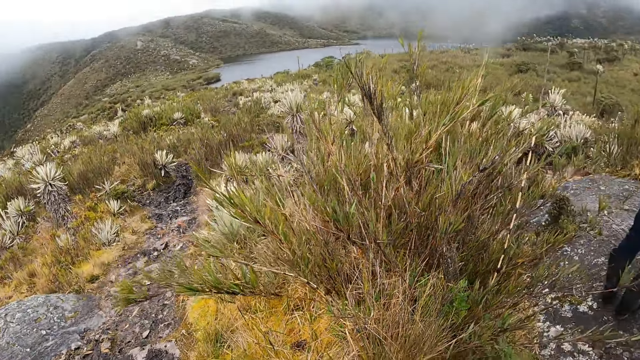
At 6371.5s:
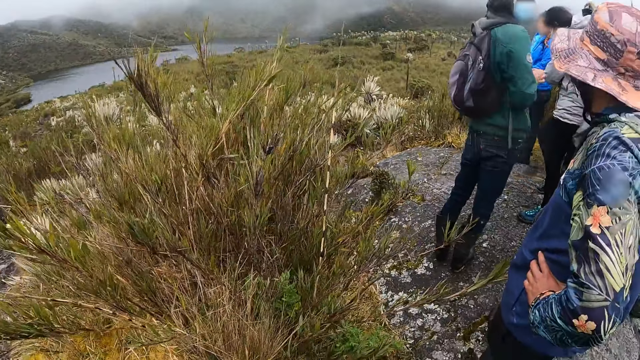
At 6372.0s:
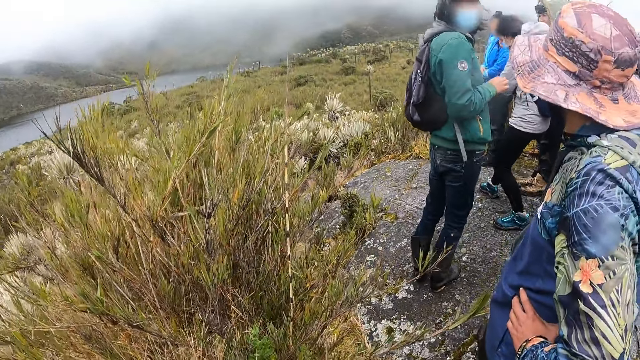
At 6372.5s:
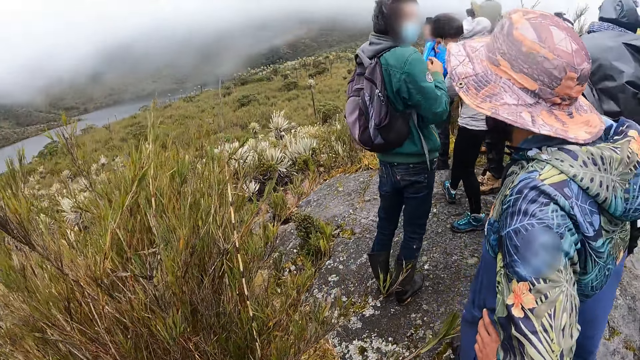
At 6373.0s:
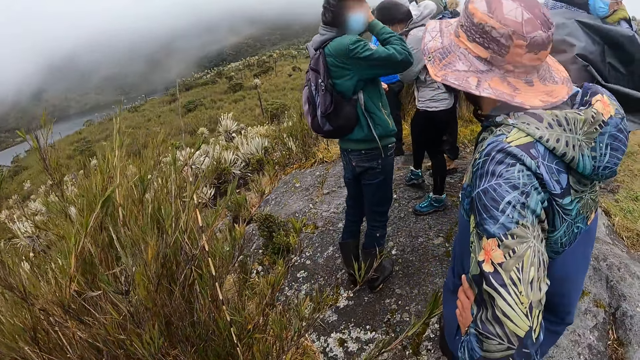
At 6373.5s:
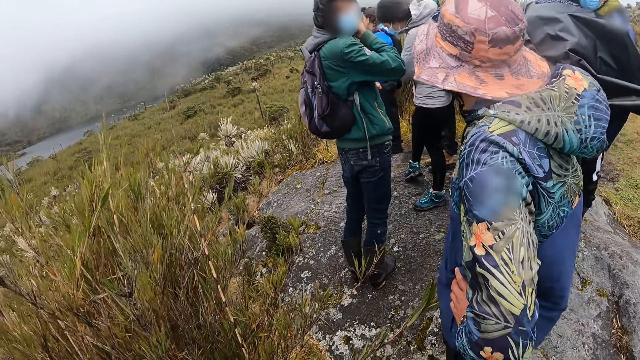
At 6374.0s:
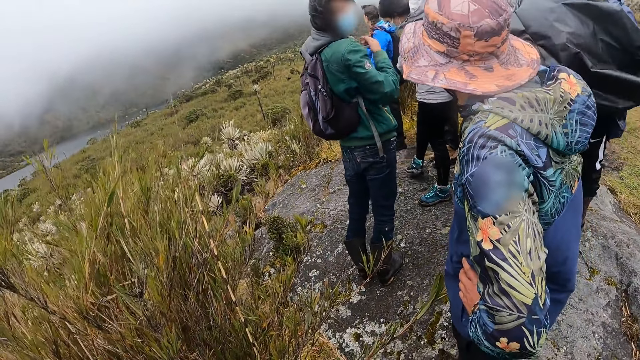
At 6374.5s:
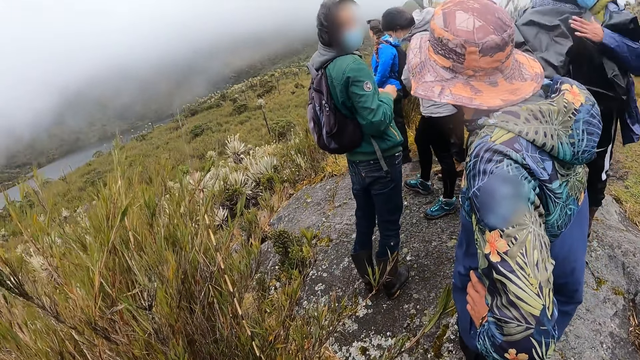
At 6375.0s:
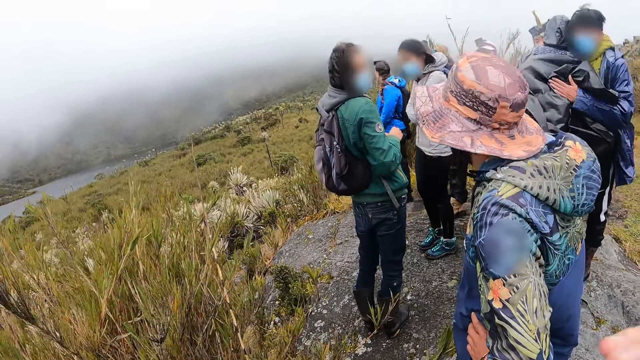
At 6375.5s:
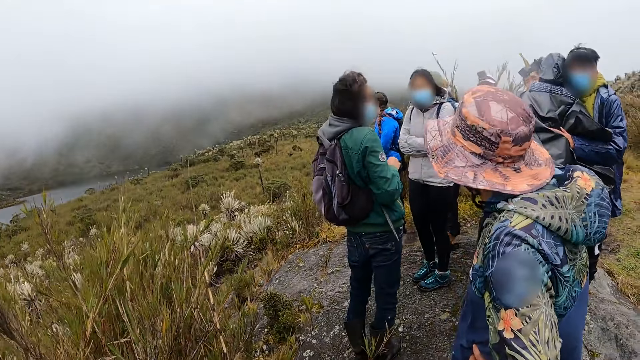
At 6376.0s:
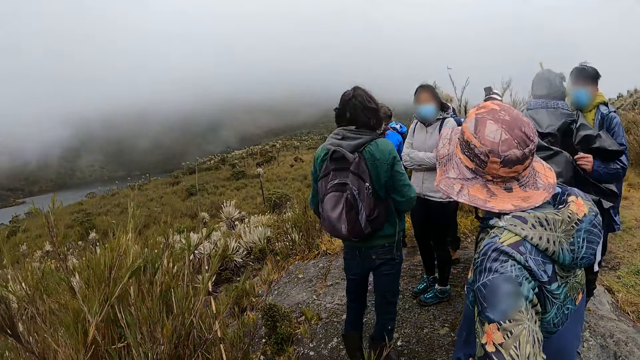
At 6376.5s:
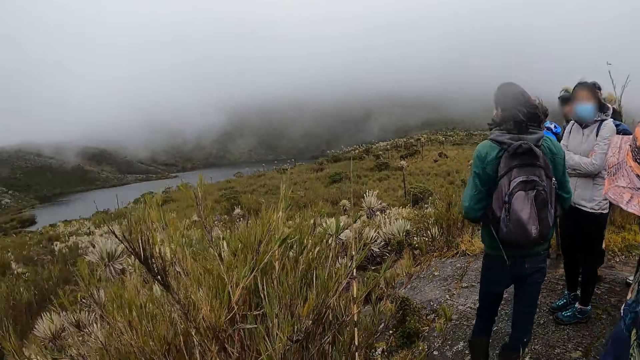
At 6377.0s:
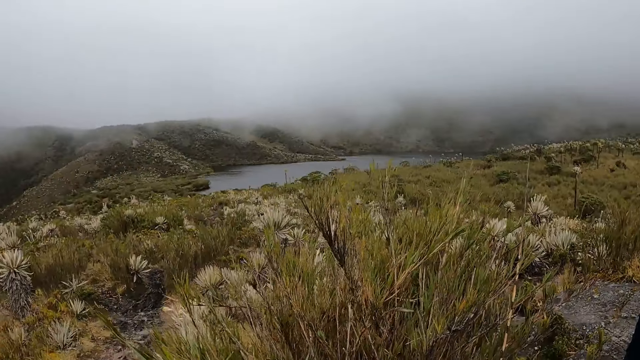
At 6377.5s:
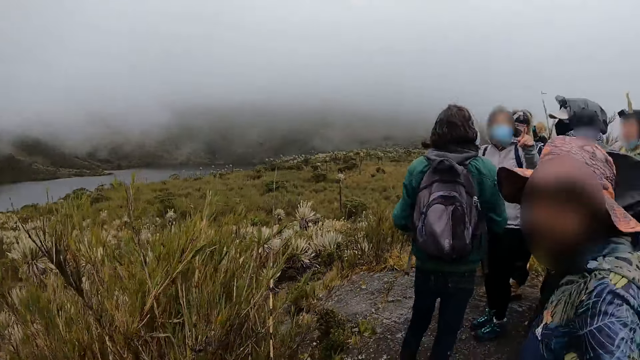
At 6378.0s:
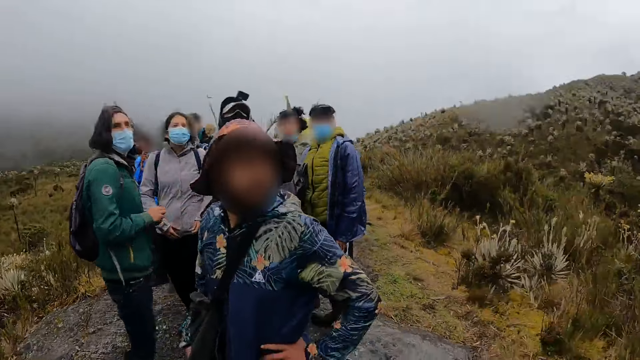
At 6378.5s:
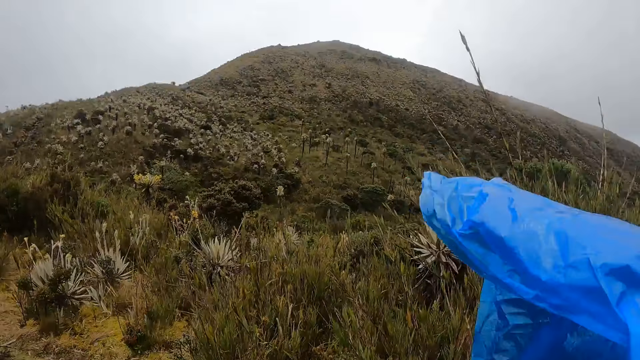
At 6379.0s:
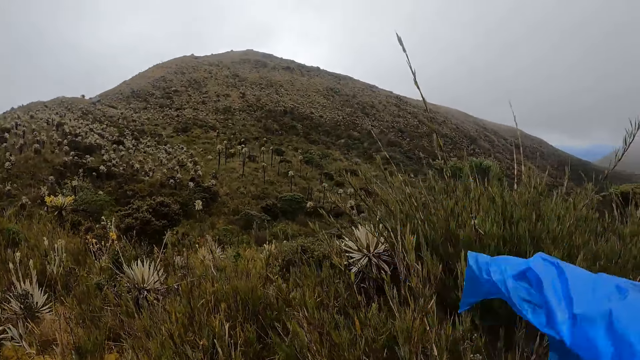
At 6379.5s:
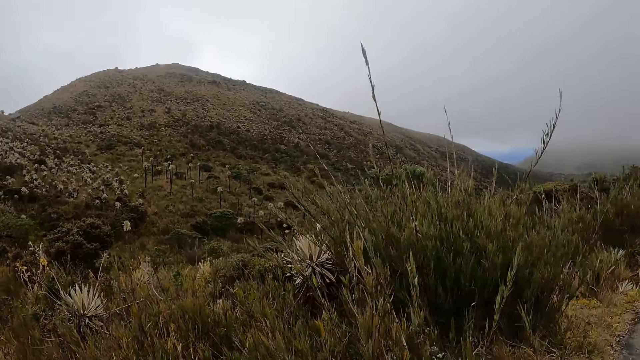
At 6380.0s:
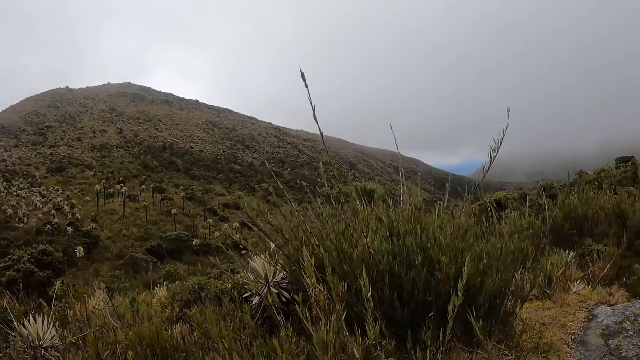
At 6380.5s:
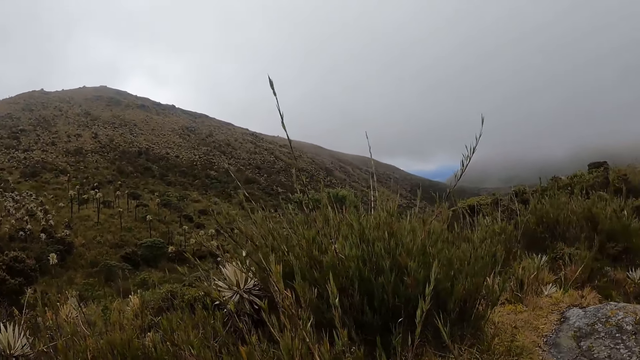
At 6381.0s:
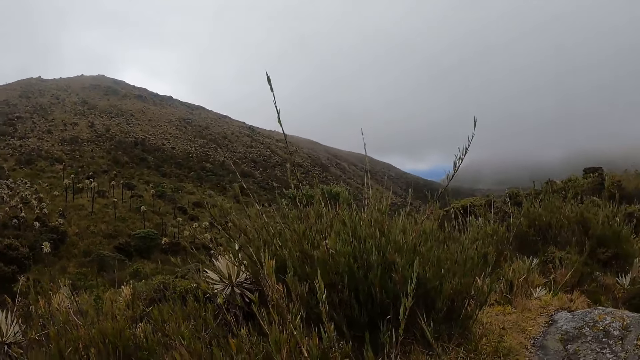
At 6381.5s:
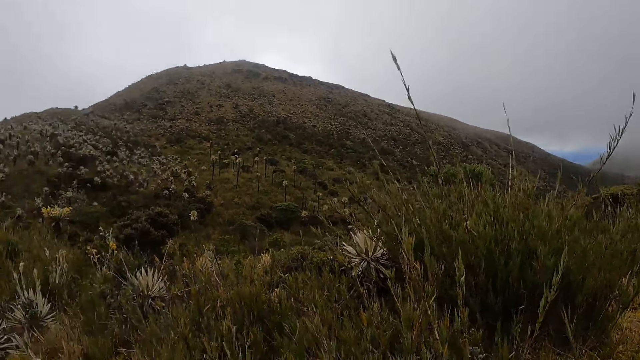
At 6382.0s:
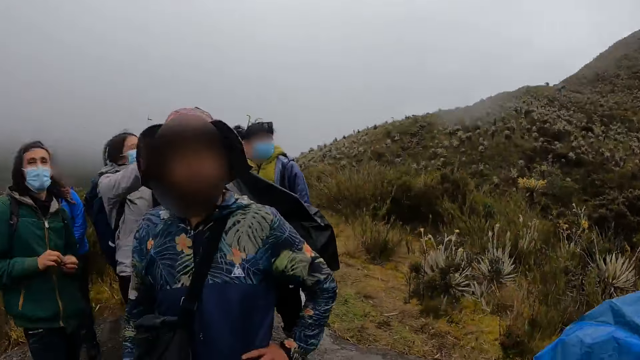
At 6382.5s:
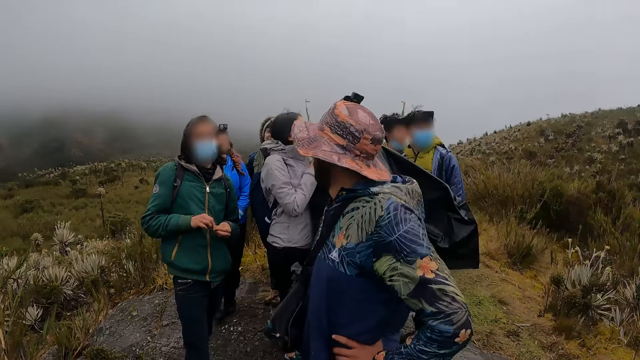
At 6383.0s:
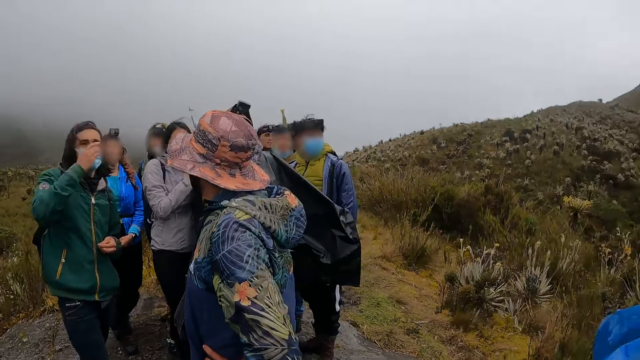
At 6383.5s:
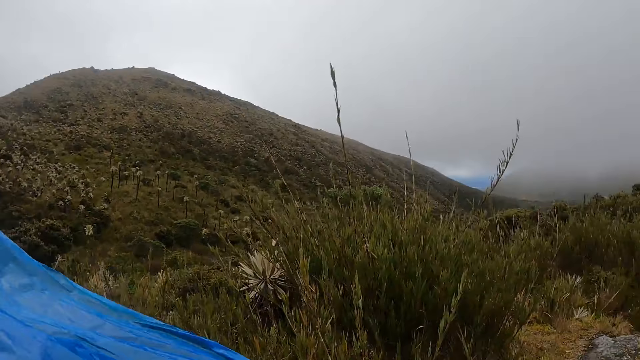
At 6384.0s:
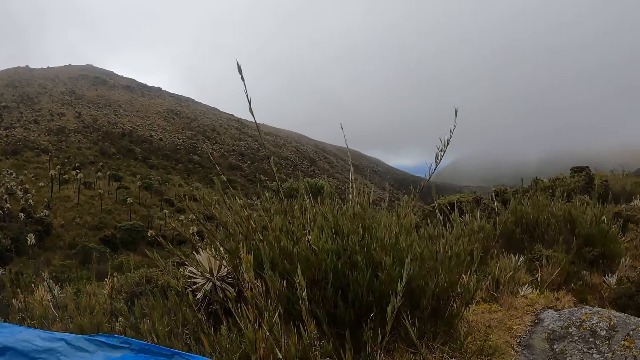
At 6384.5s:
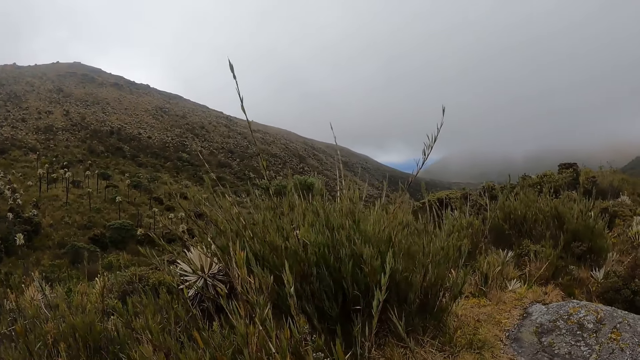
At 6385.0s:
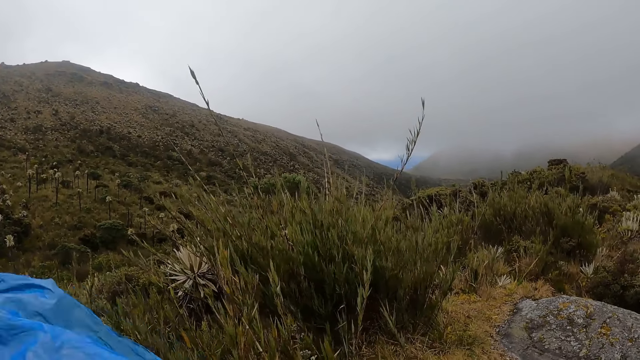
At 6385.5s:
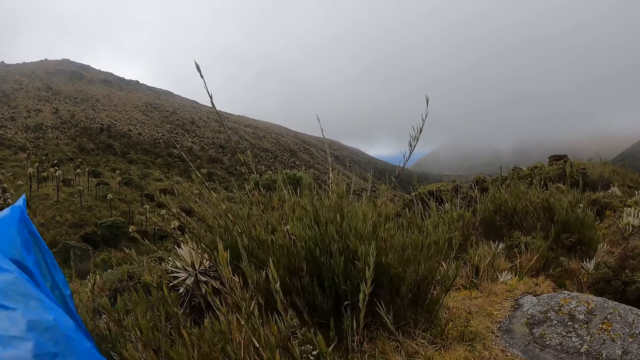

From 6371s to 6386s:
A person moves the hair. Another person hugs the first person and moves the hand on a third person's back. The camera wearer points at the mountain. Another person stares at the first person. The first person lifts the hand.

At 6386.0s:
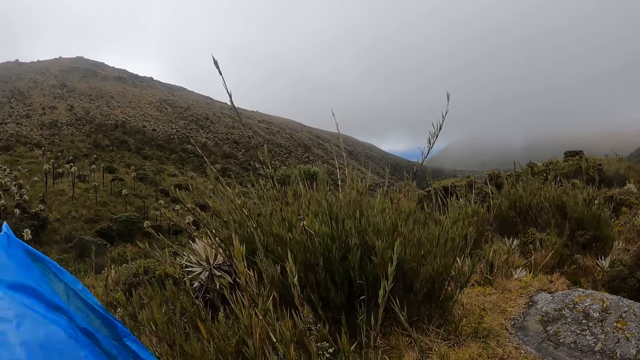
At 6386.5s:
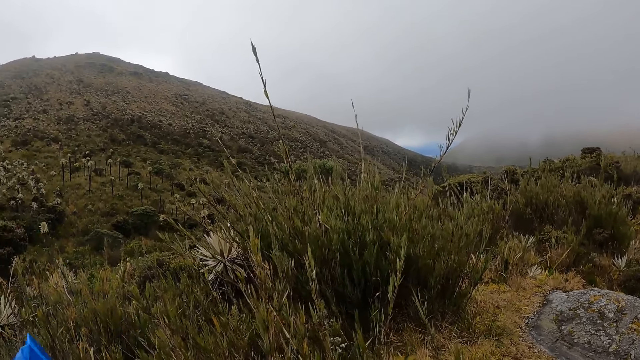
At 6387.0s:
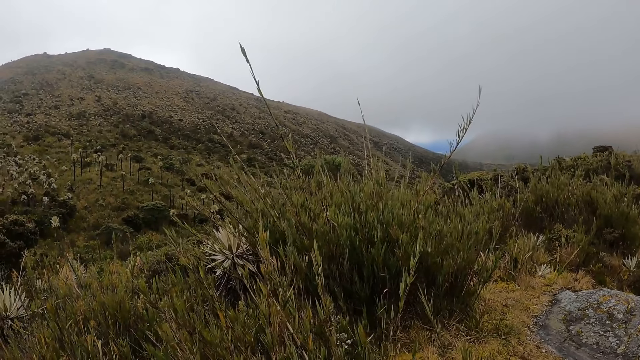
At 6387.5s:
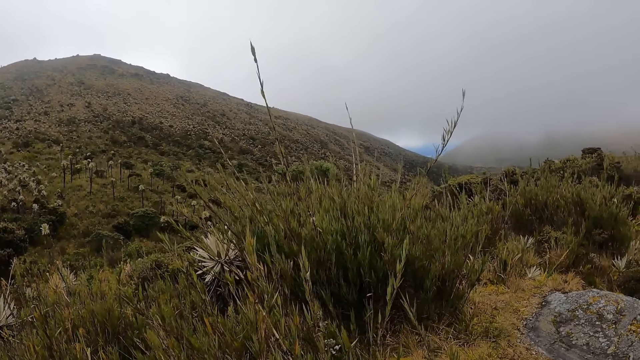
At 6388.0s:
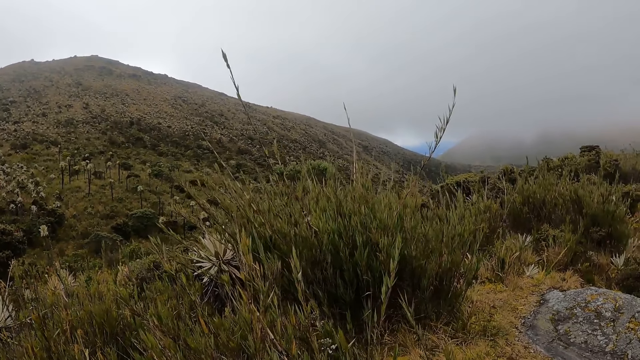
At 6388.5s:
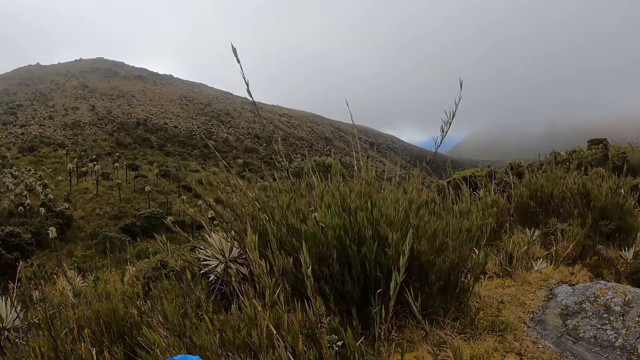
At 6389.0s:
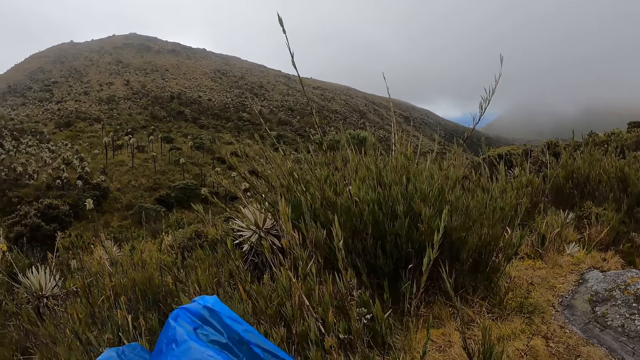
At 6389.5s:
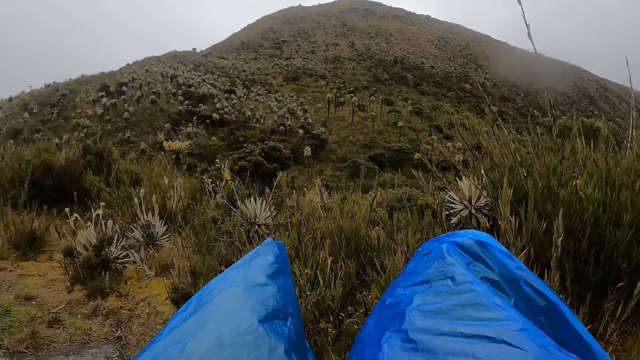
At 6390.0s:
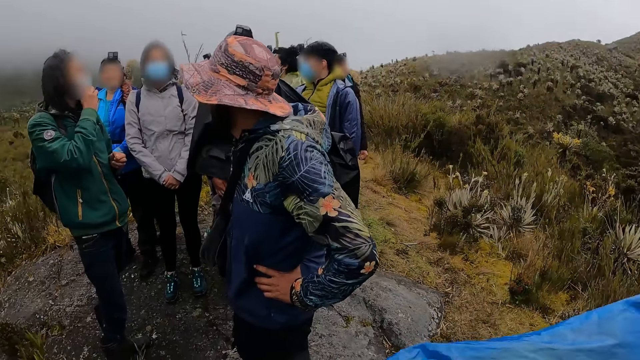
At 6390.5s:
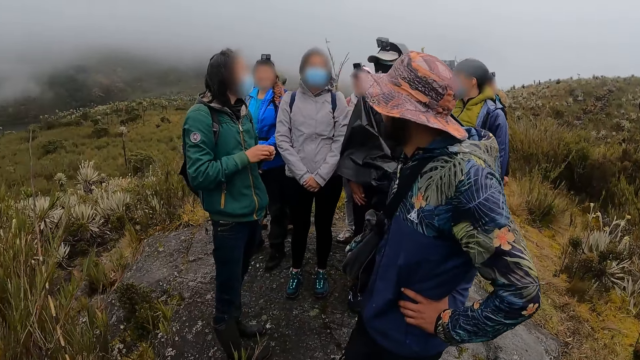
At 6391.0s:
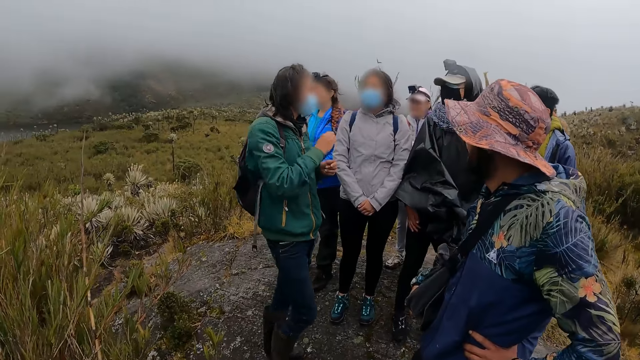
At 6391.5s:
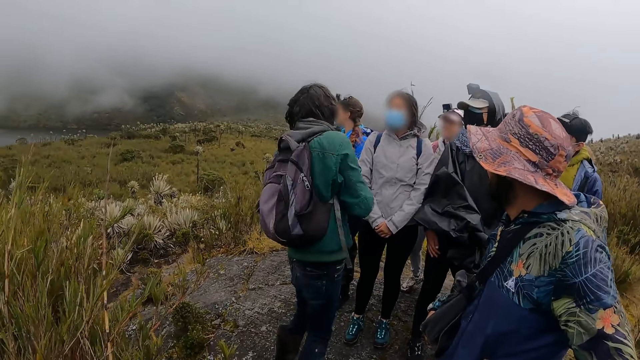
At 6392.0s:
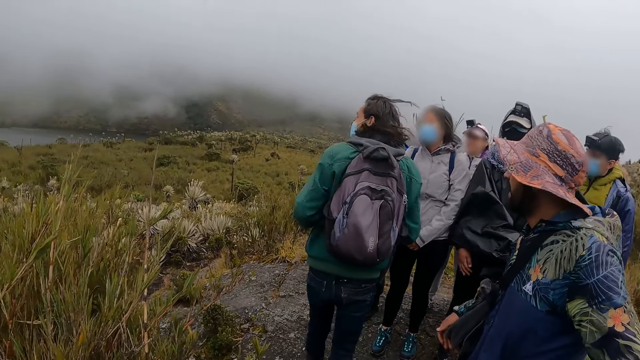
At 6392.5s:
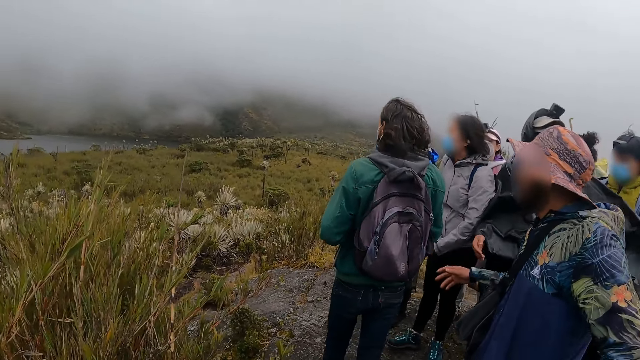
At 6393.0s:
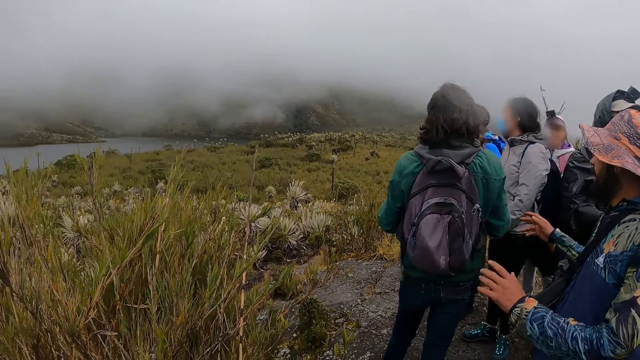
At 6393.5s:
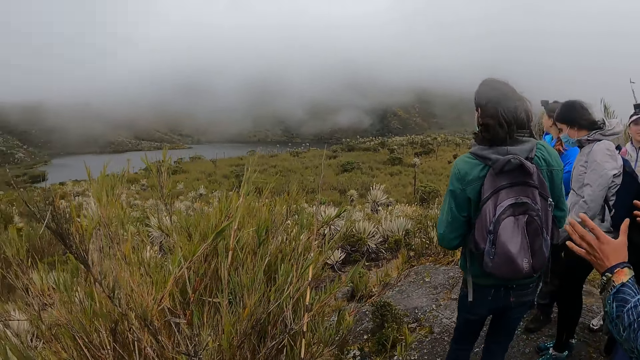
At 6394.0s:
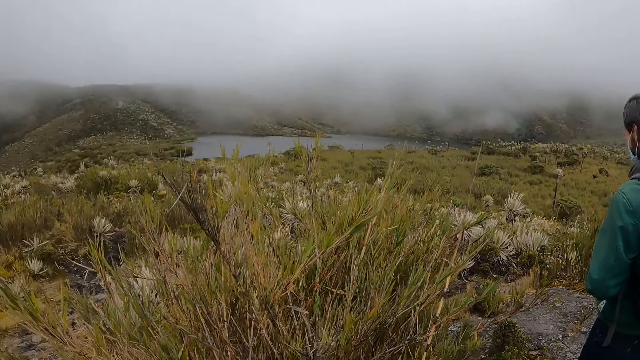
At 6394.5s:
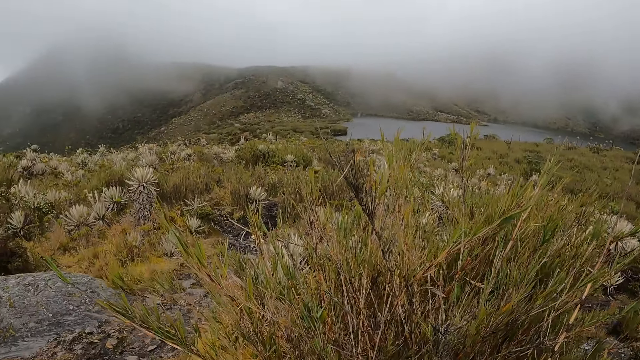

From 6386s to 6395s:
A person moves the hand. The person turns to the side of the mountain. Another person stretches both hands.
